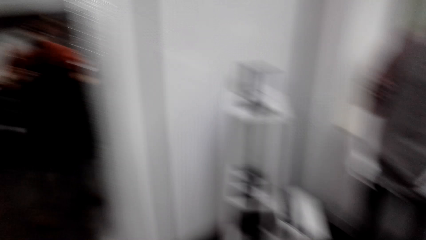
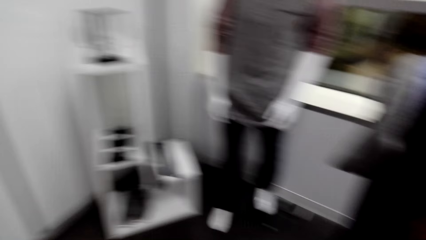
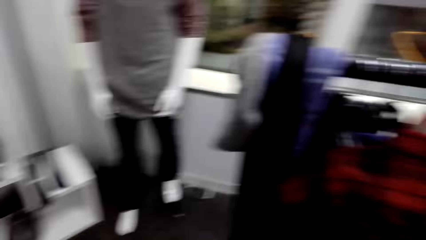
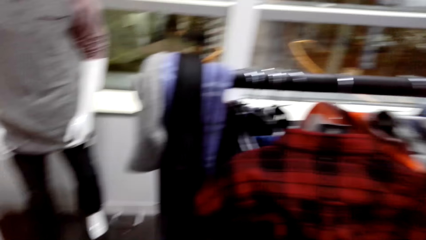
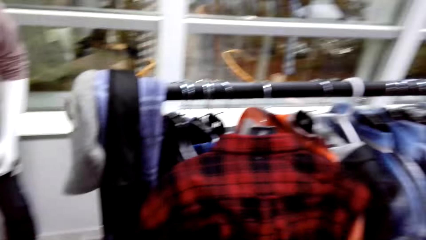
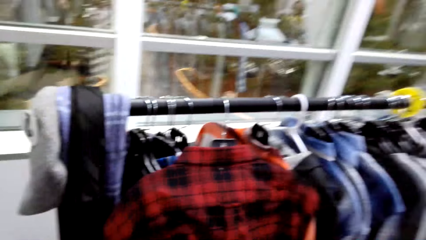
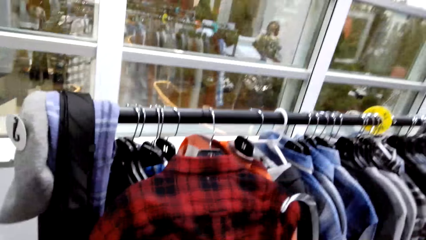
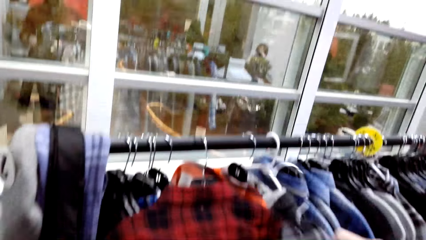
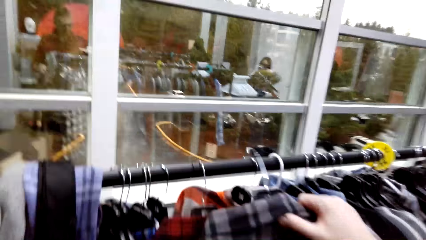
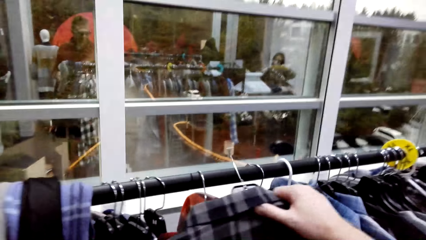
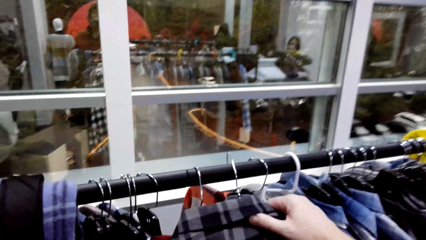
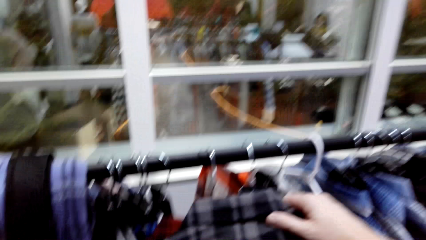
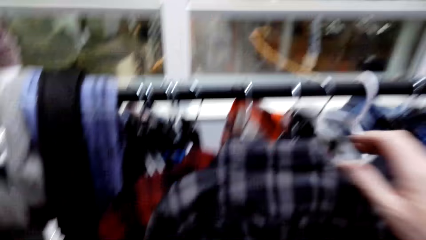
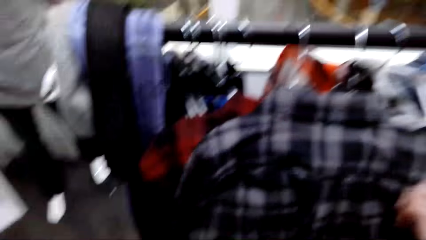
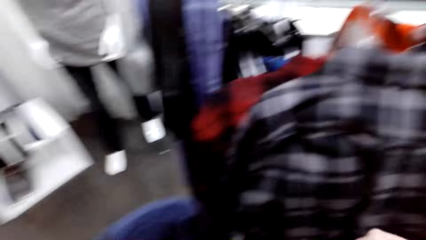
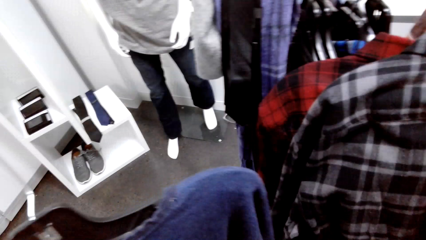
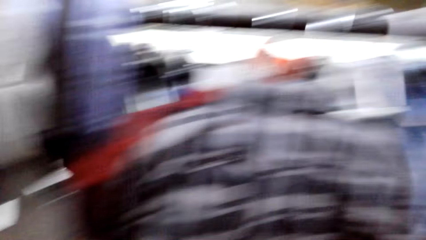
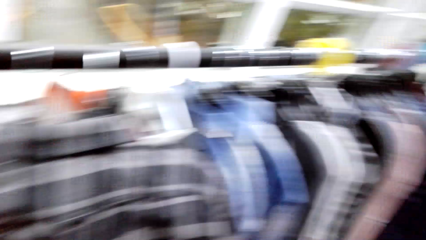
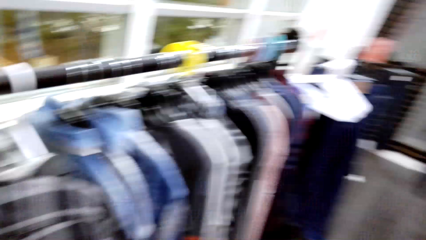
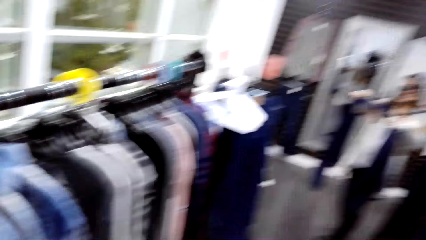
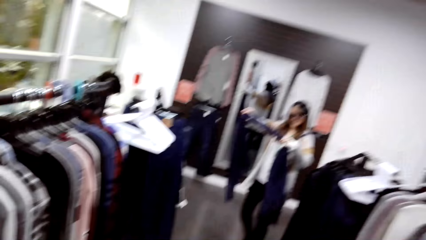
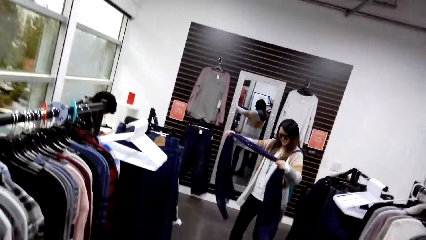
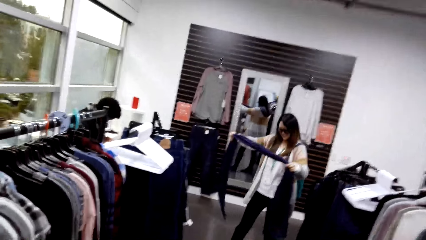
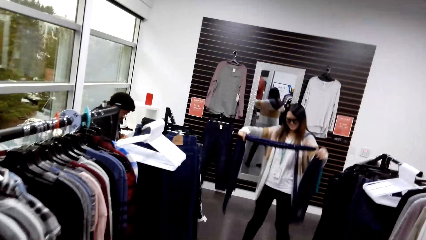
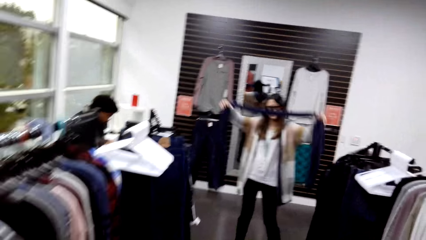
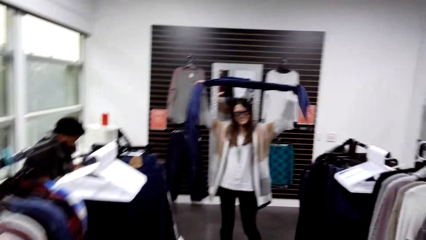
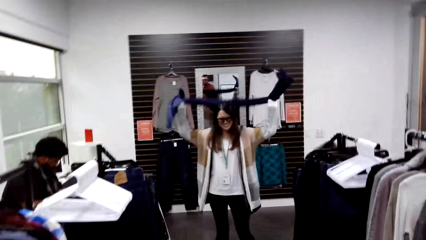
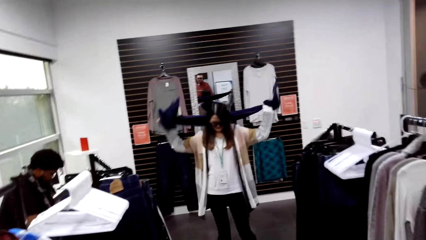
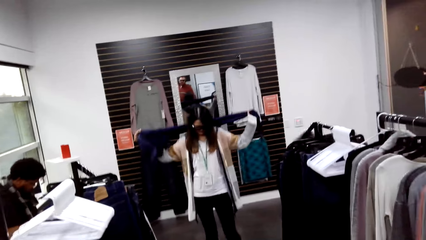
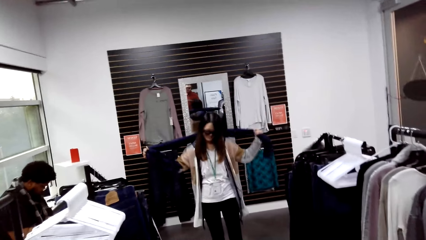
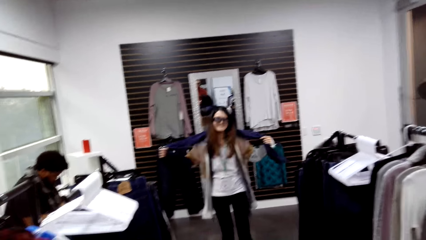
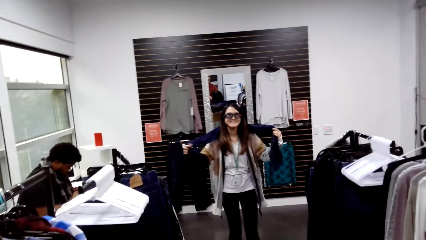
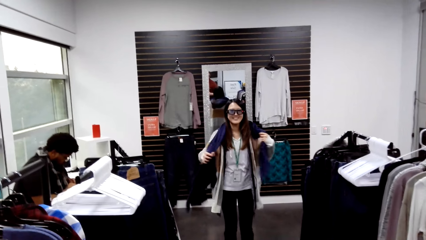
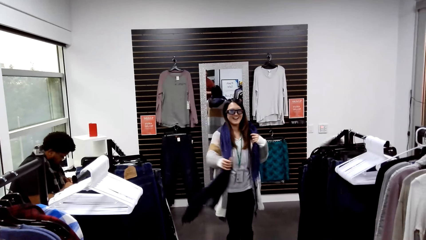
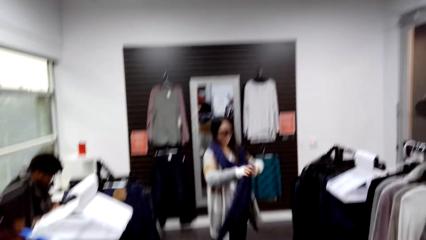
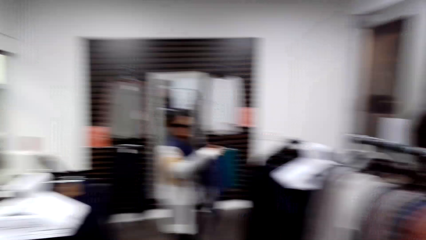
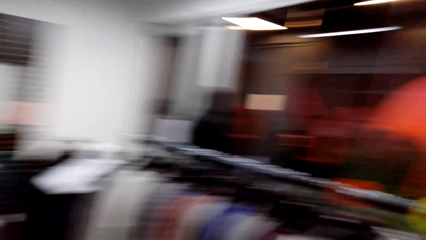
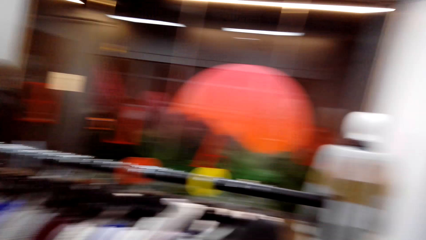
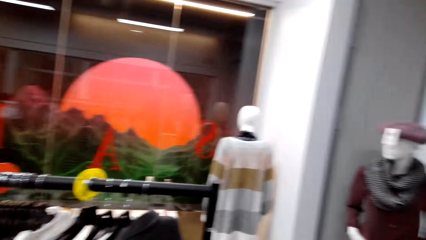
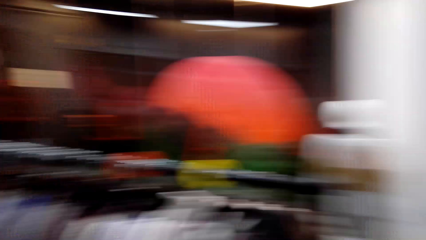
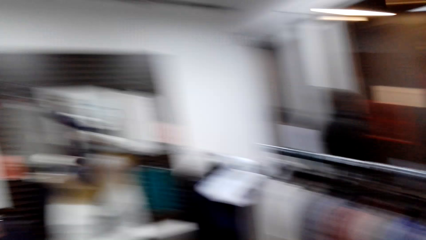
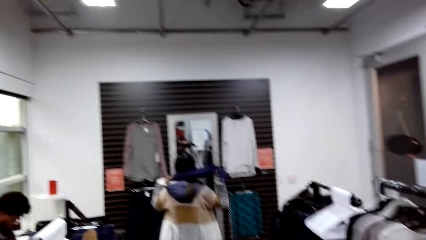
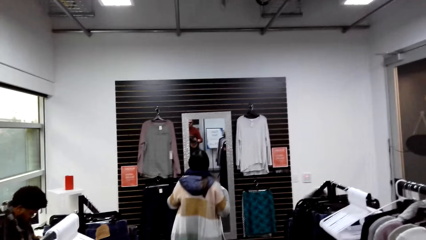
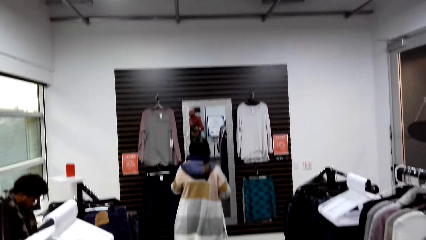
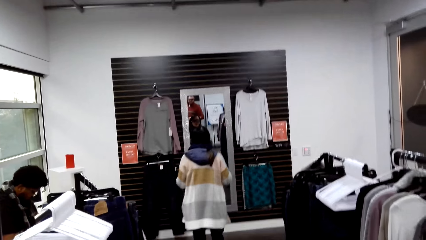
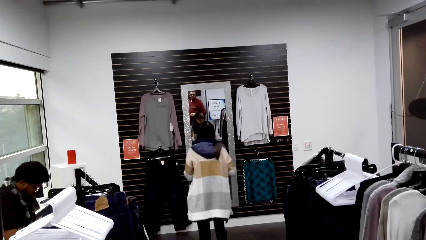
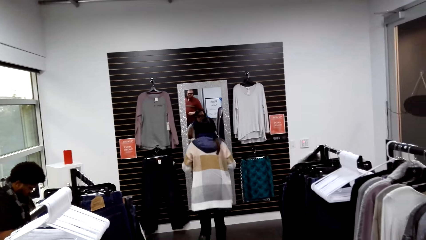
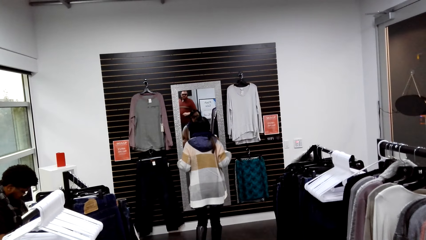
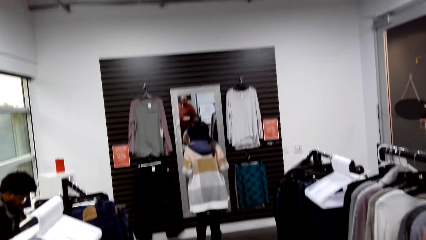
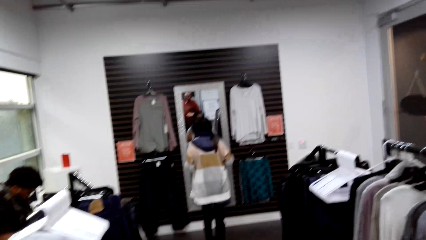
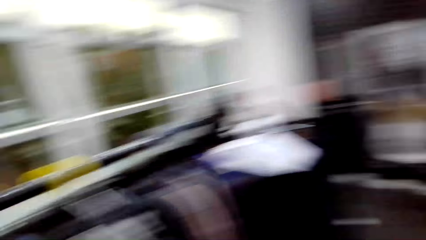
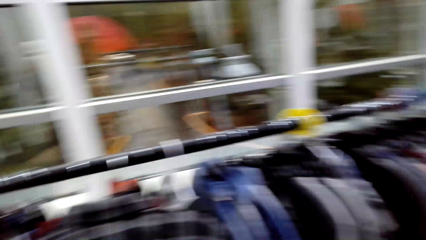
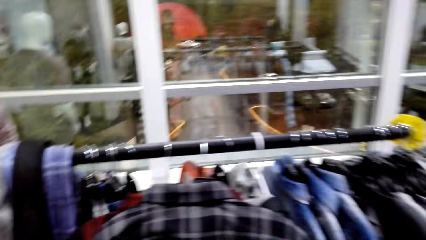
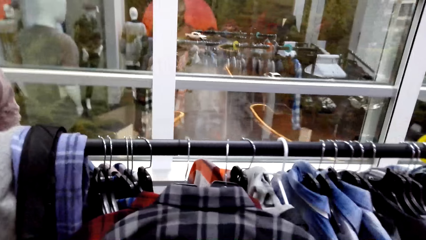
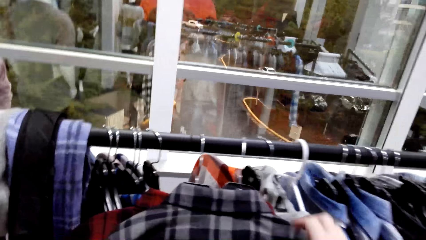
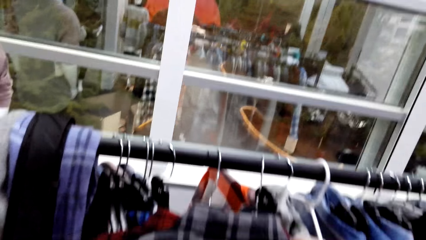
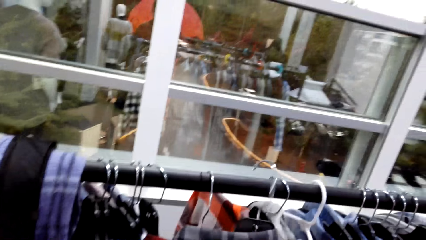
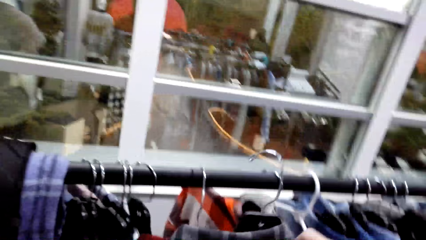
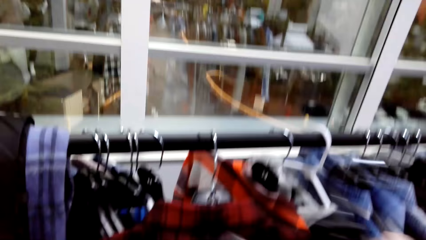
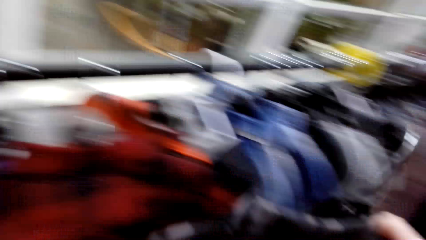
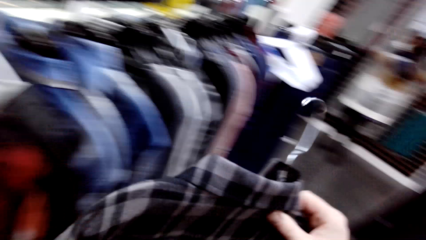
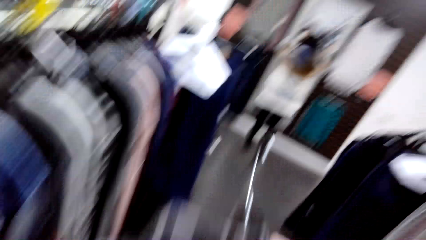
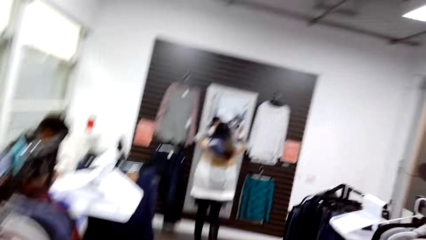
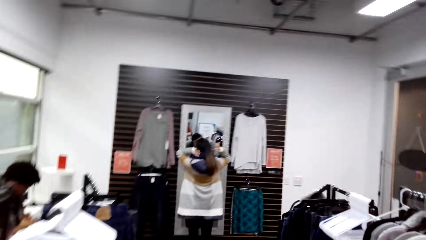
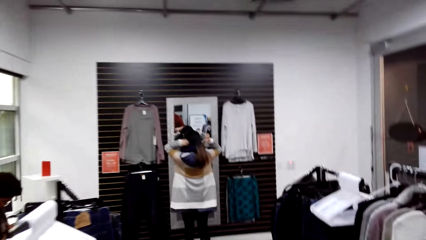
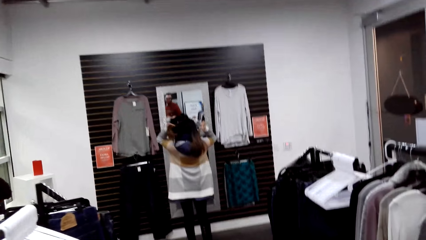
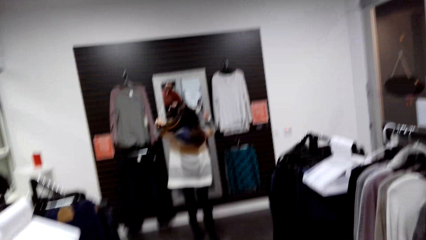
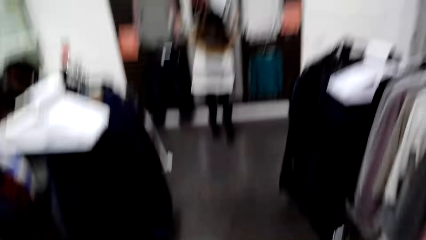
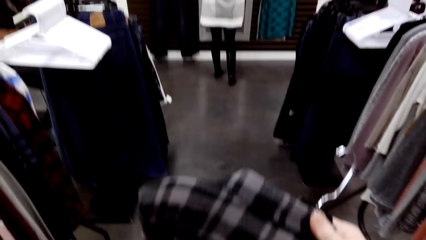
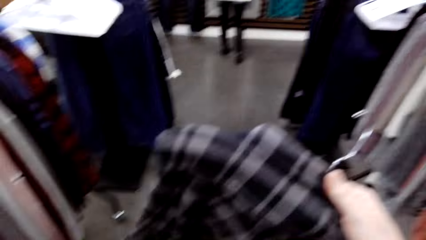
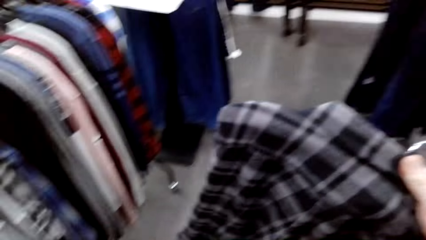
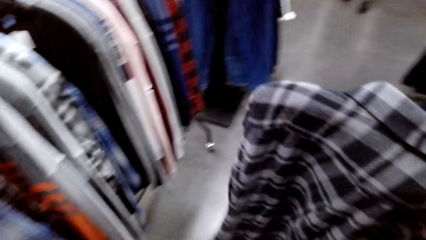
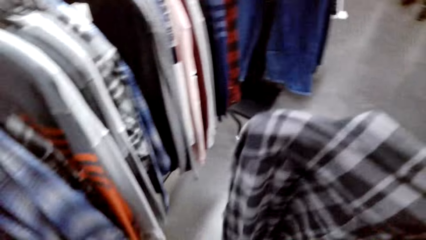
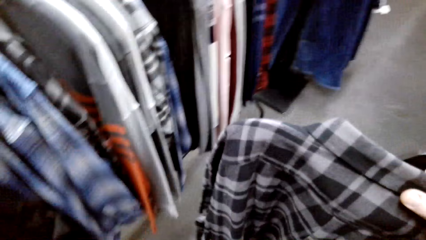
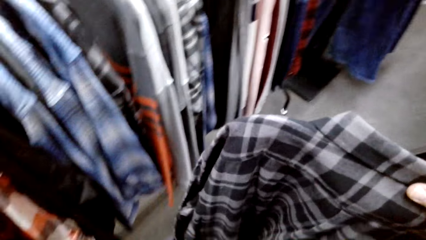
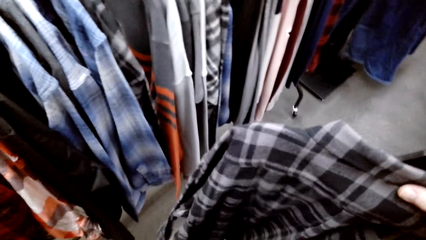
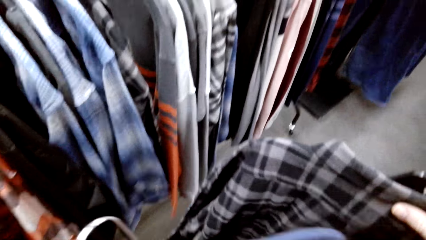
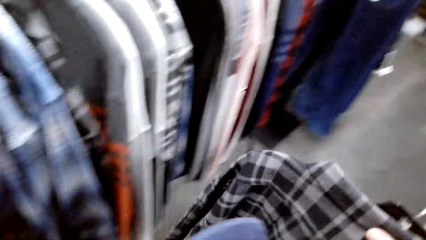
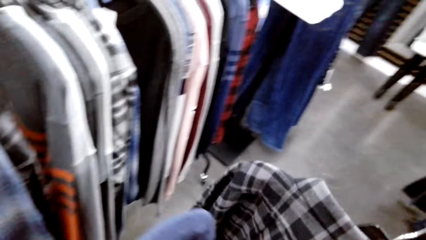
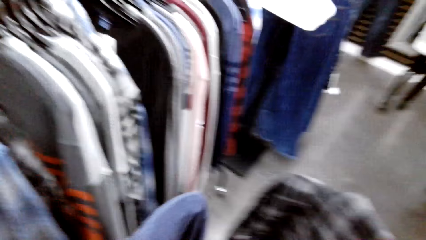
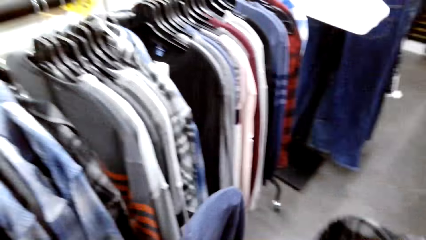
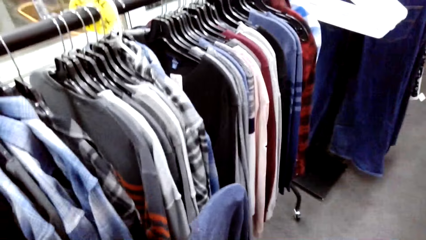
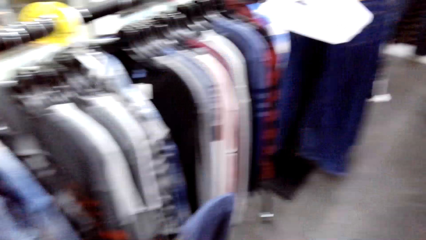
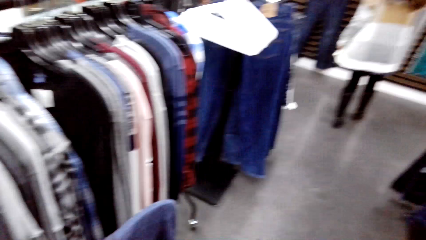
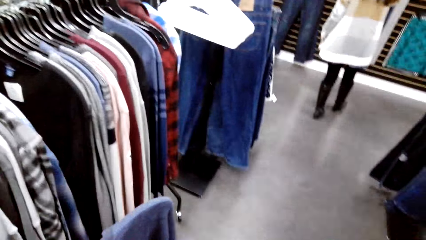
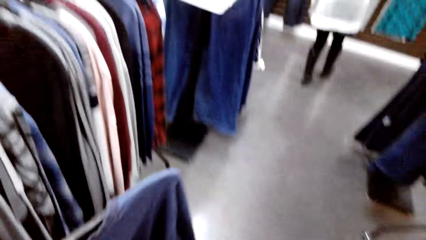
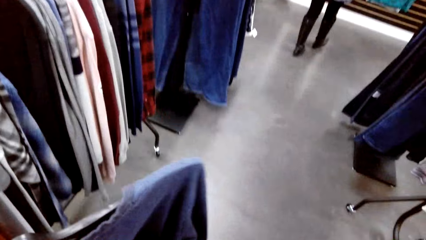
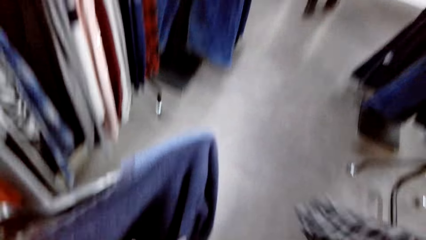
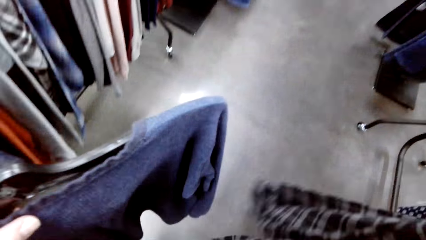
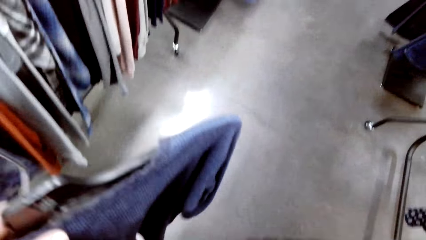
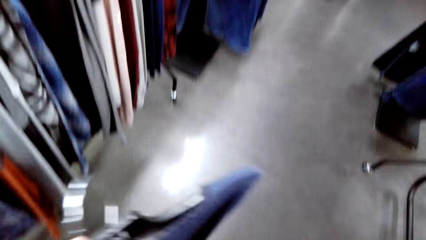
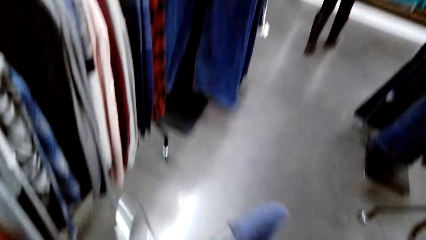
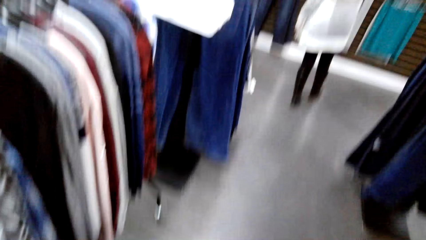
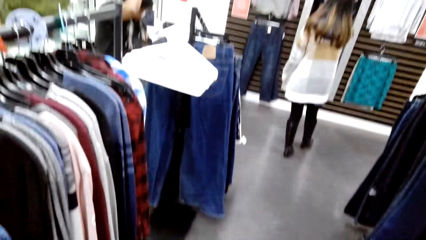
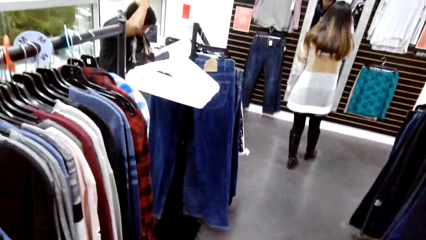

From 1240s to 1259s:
The camera wearer hangs the shirt. A woman wraps the scarf around her neck. She looks at herself in the mirror. The camera wearer unhangs the shirt.
